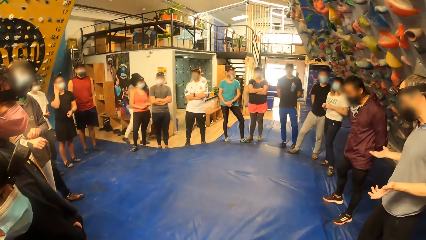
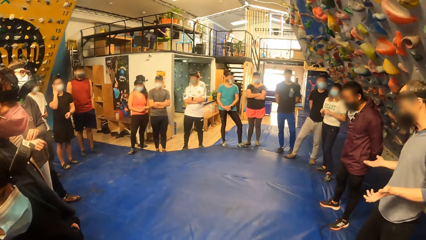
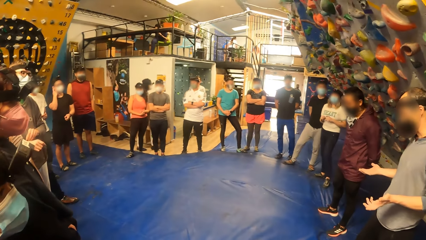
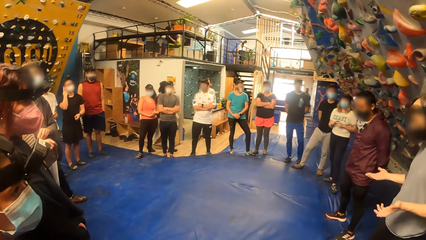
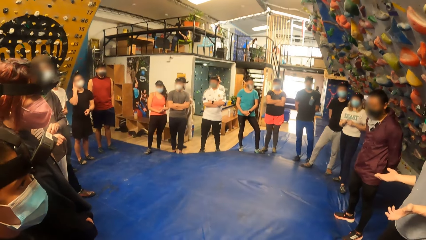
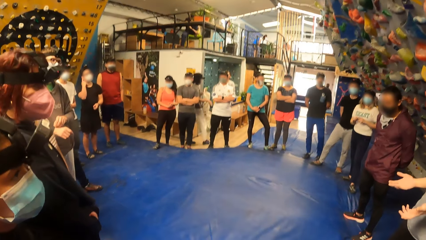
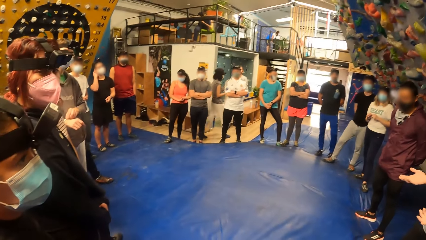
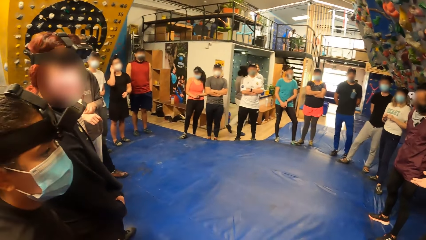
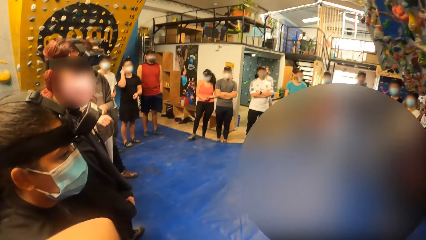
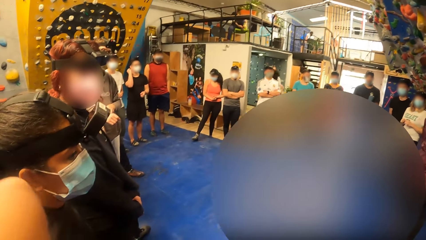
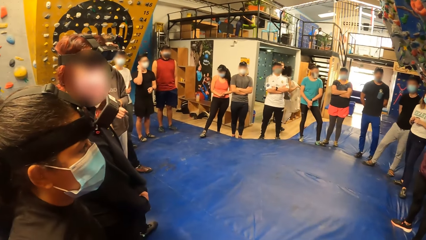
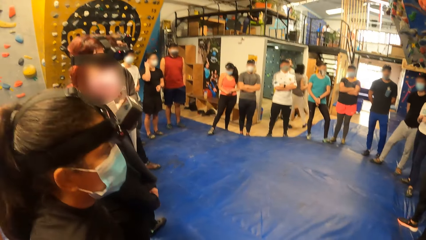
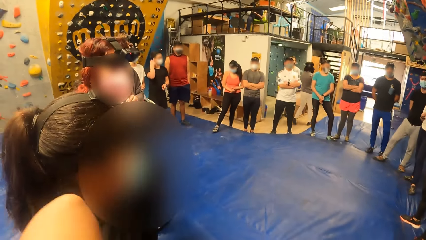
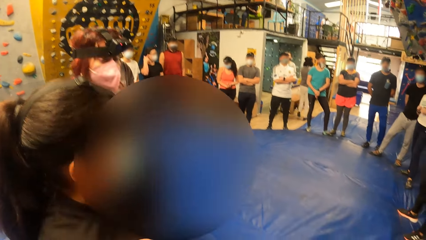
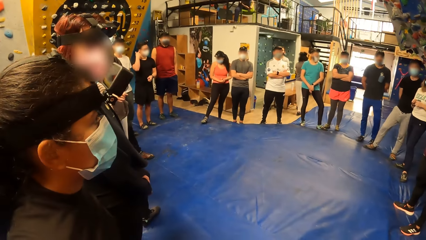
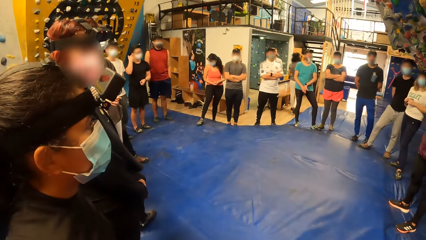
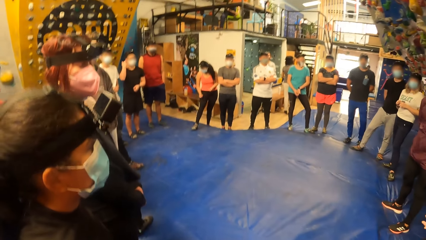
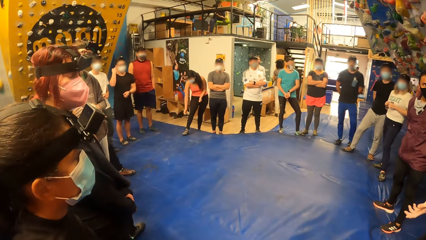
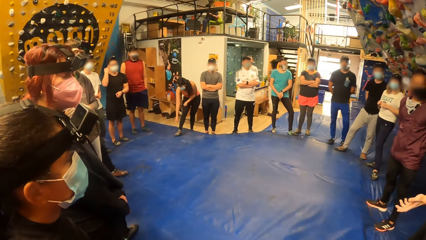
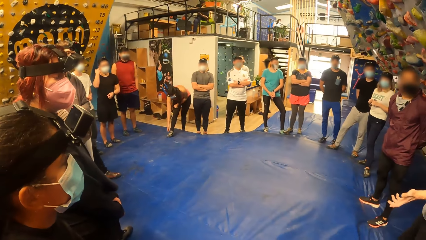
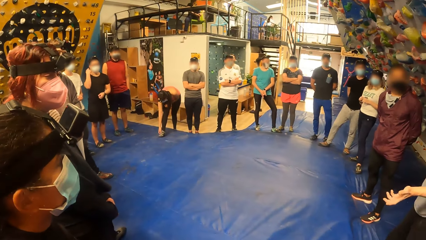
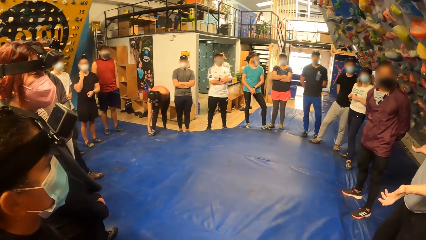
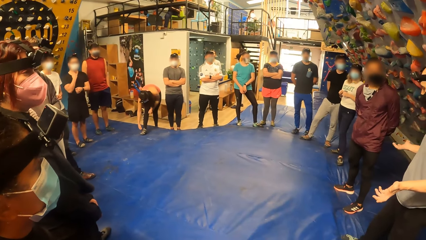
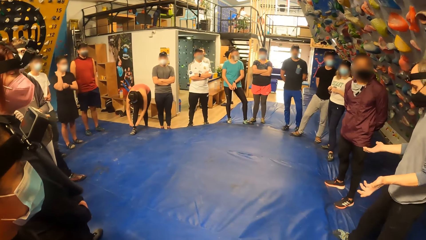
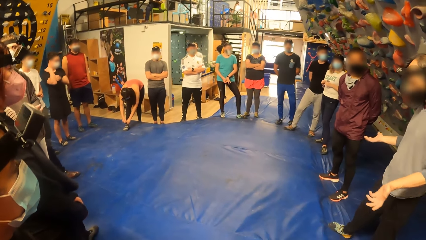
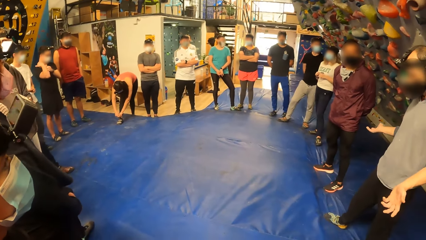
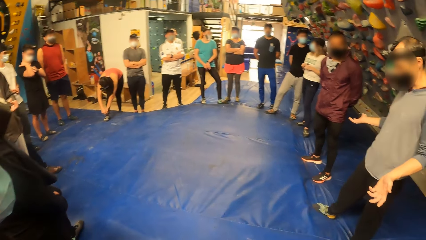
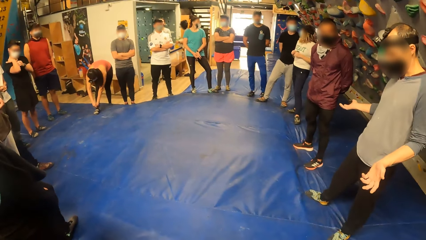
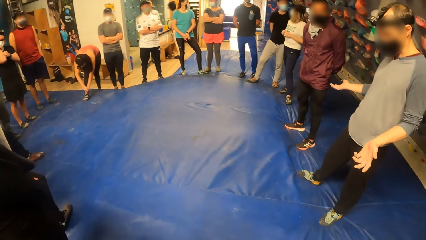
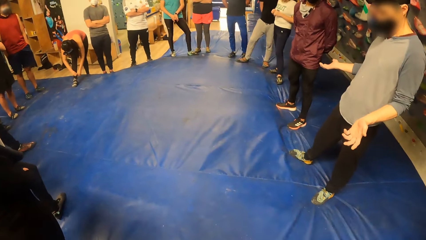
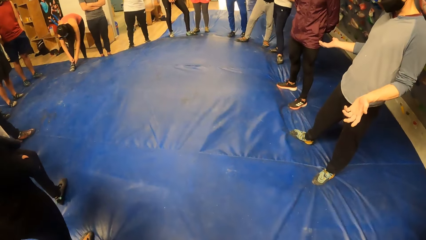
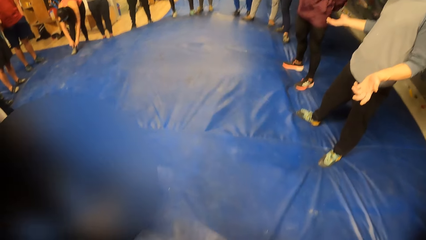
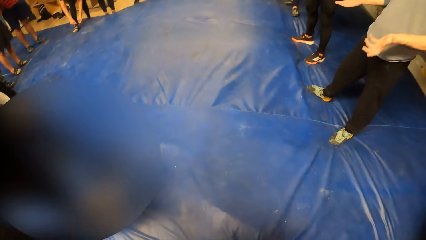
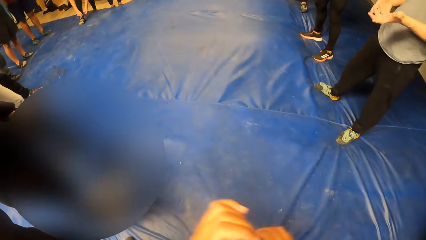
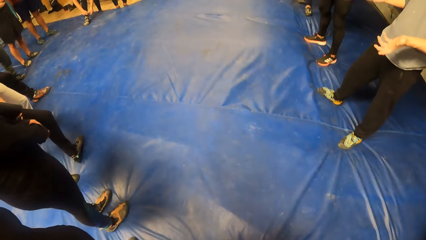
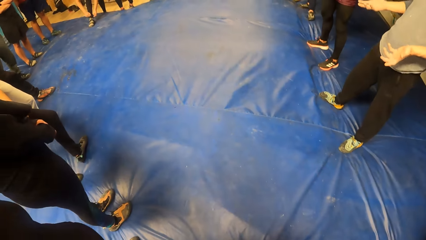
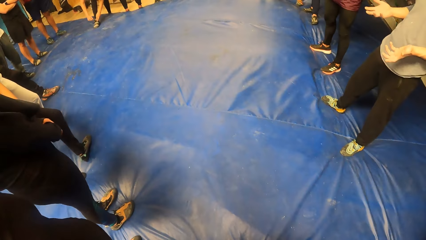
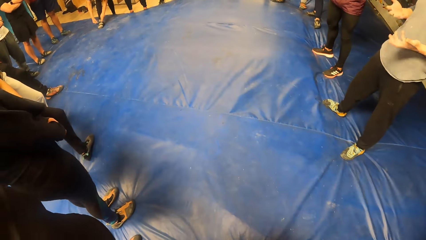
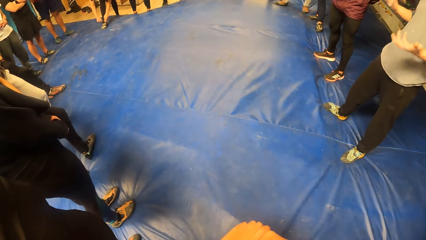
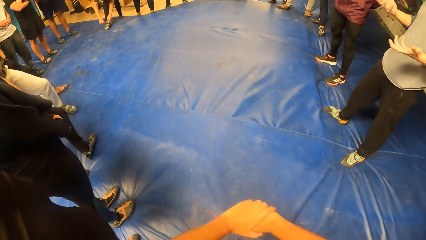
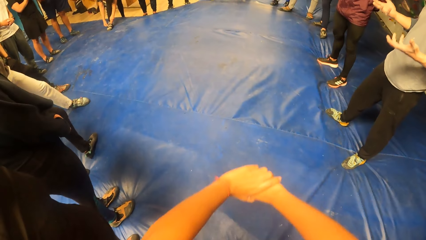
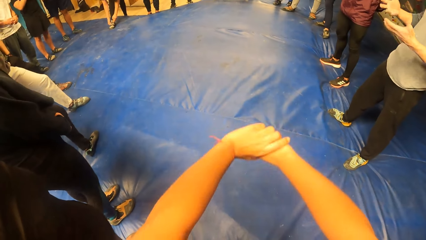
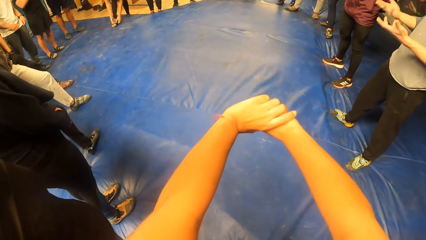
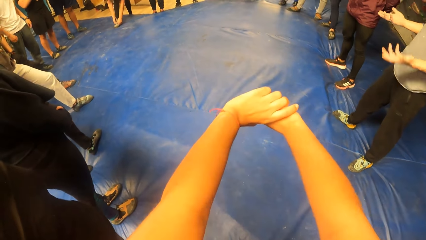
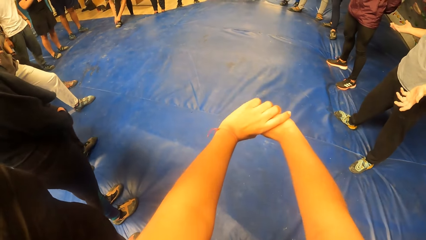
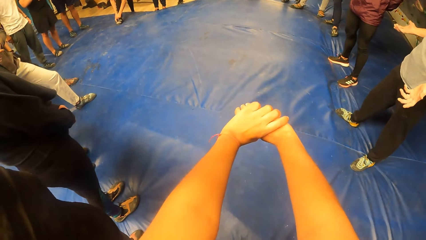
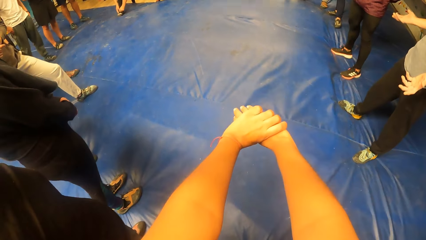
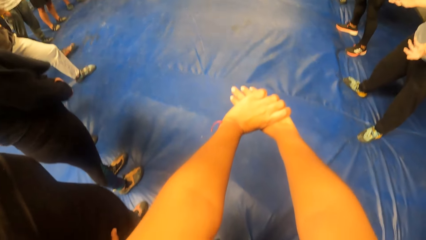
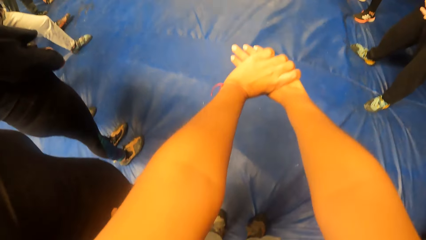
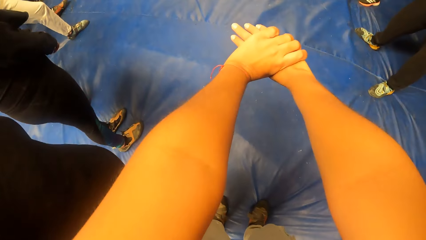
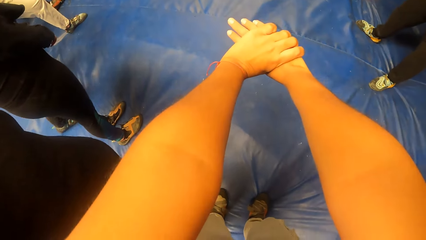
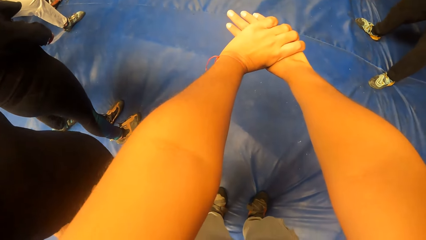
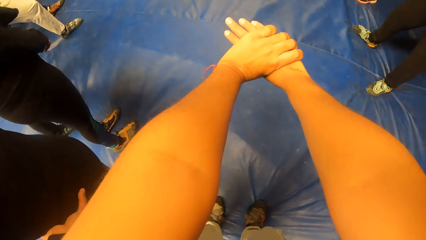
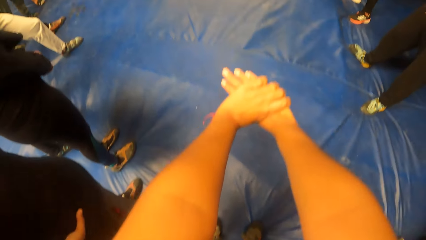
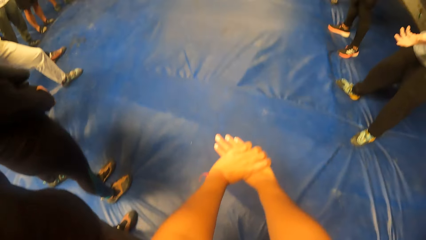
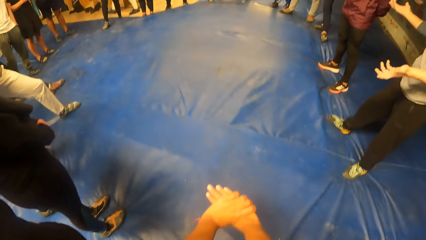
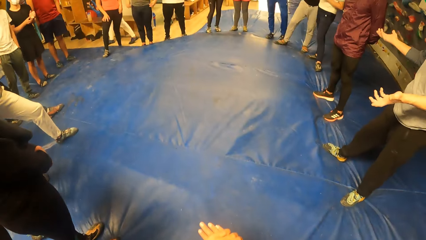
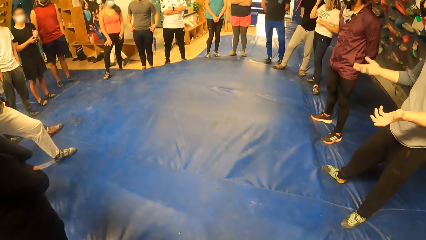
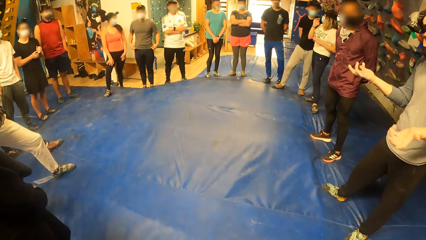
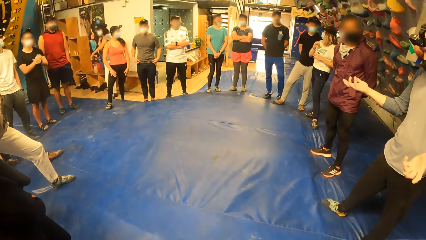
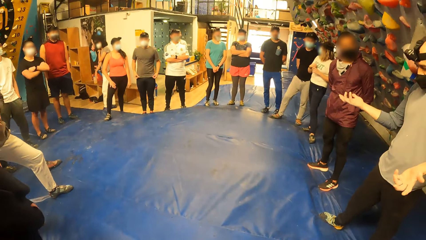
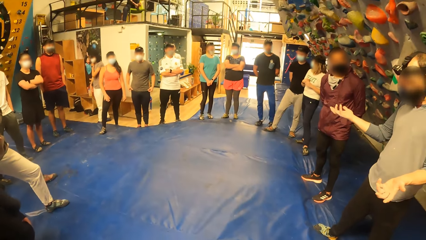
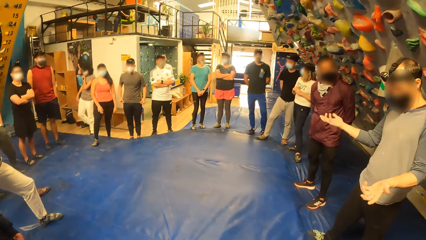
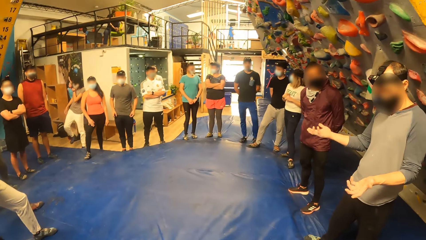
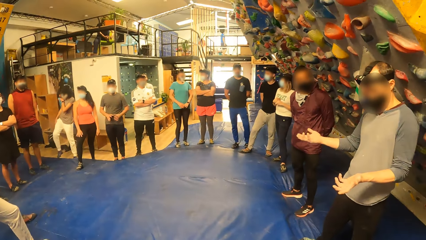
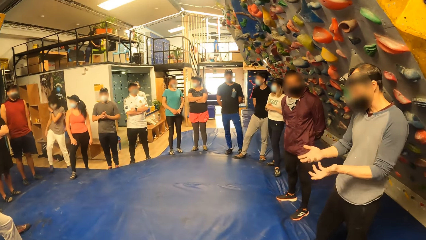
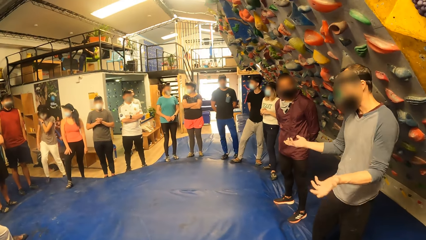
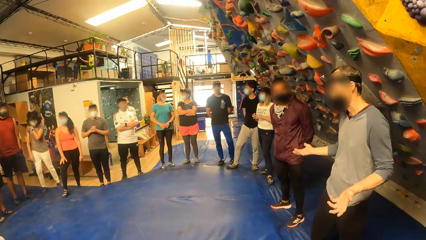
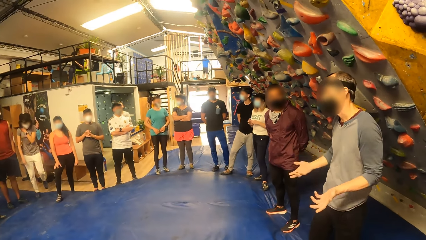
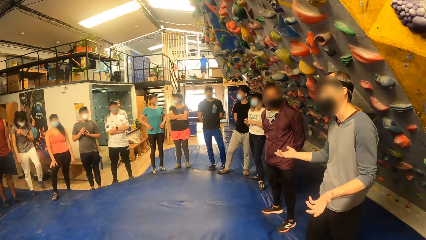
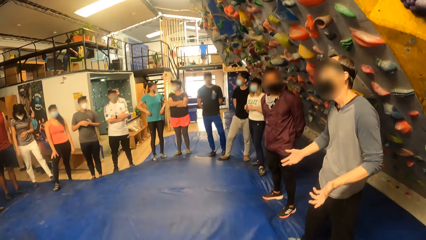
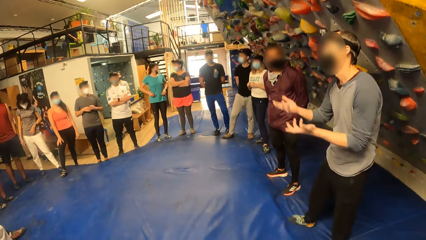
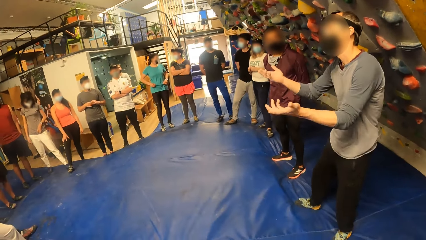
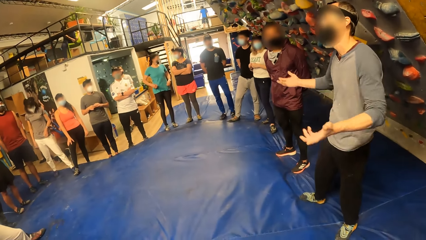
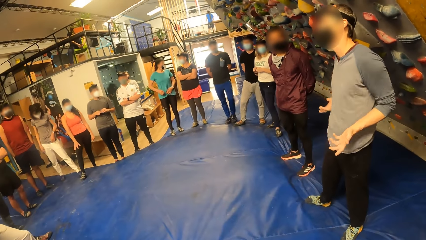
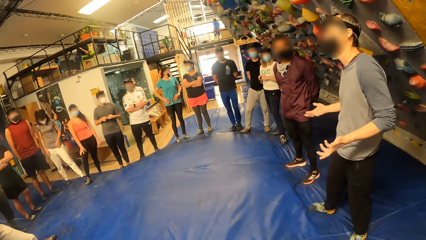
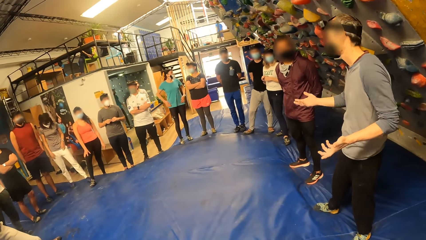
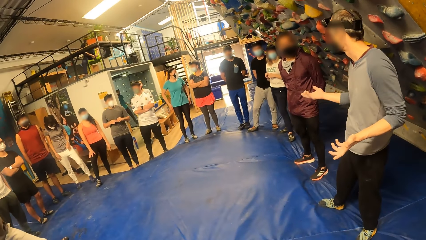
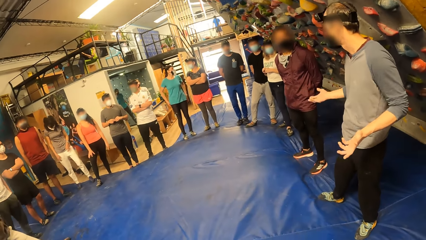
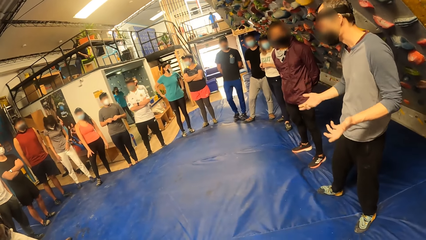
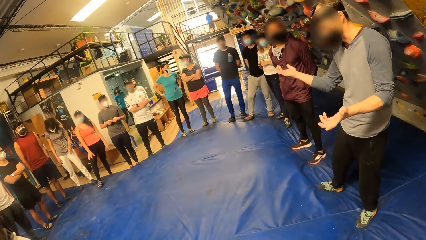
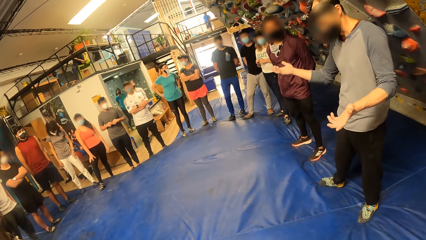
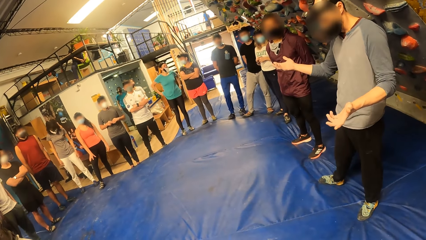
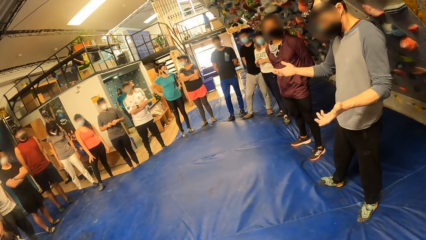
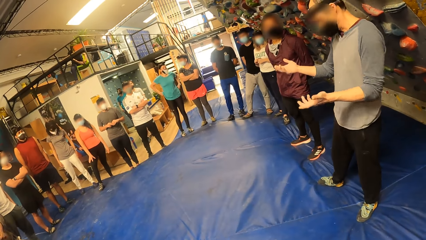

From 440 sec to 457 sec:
The camera wearer lifts a hand. They lower the hand. They look around. They bend down. They straighten the hands. They stretch the hands. They lower the hands. They look up. They look around.
